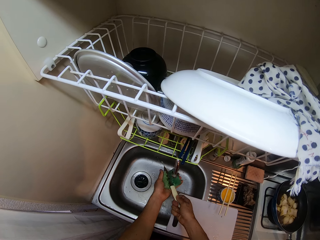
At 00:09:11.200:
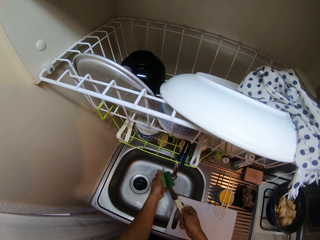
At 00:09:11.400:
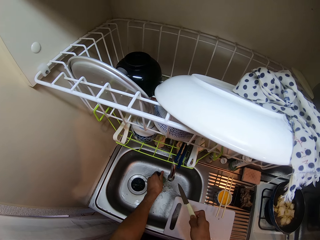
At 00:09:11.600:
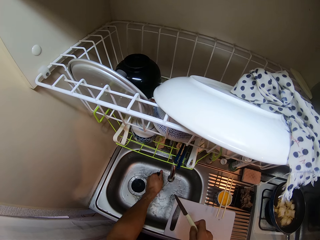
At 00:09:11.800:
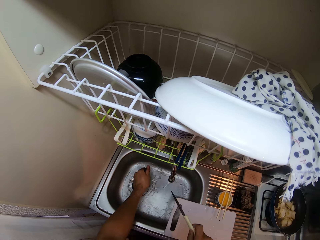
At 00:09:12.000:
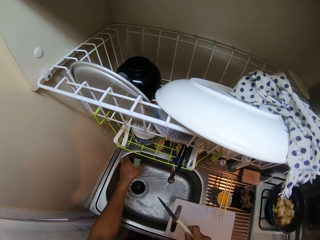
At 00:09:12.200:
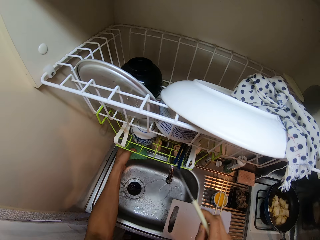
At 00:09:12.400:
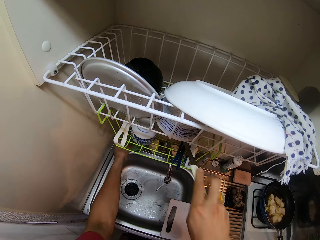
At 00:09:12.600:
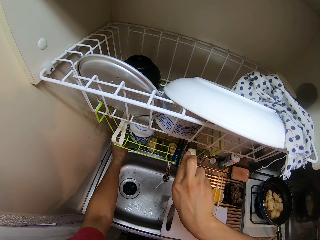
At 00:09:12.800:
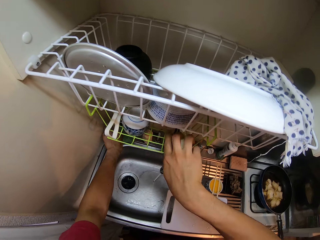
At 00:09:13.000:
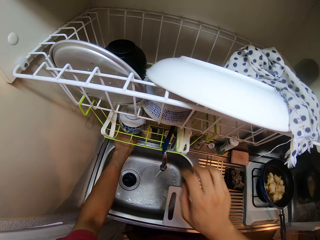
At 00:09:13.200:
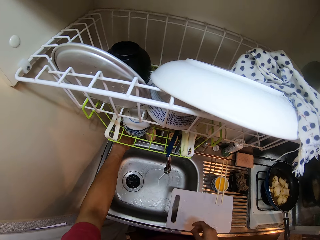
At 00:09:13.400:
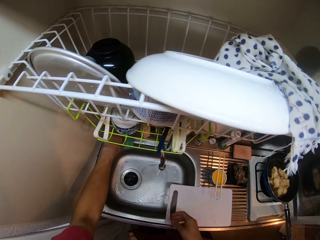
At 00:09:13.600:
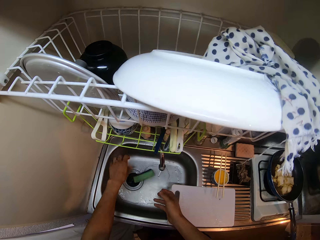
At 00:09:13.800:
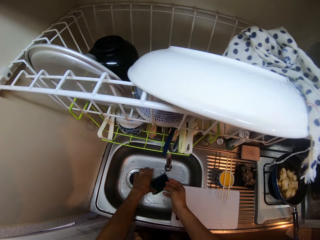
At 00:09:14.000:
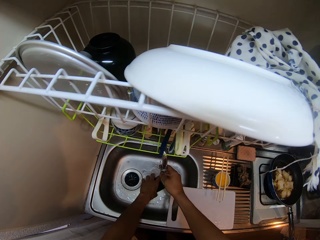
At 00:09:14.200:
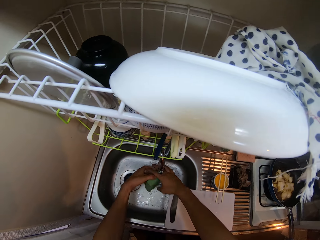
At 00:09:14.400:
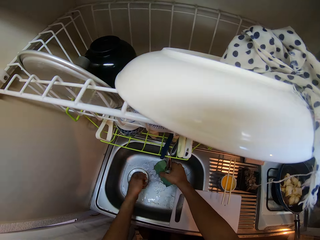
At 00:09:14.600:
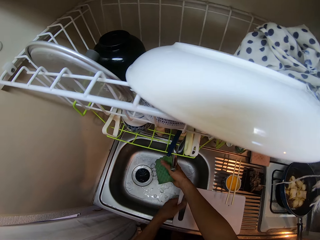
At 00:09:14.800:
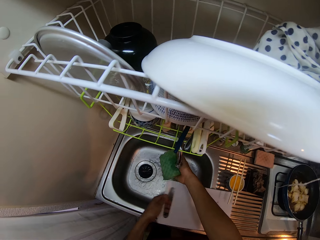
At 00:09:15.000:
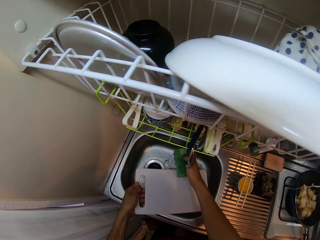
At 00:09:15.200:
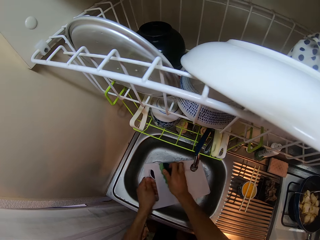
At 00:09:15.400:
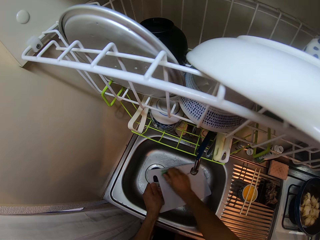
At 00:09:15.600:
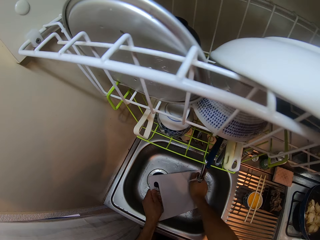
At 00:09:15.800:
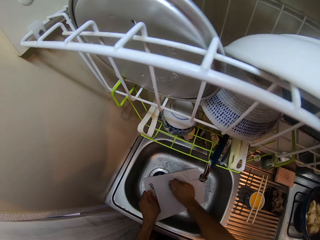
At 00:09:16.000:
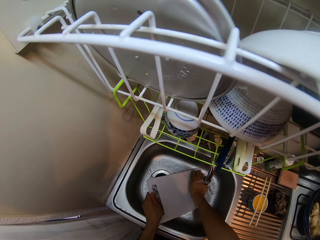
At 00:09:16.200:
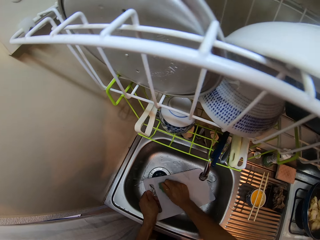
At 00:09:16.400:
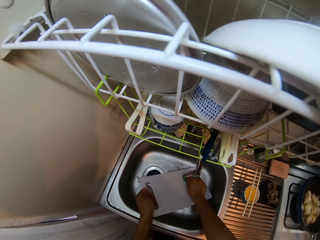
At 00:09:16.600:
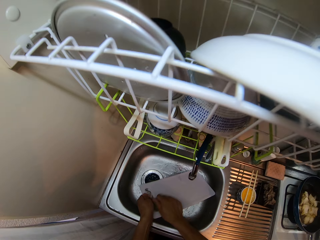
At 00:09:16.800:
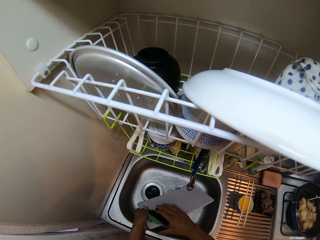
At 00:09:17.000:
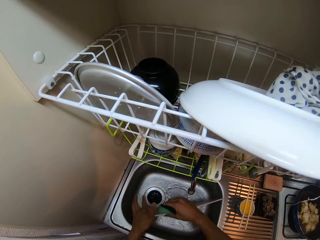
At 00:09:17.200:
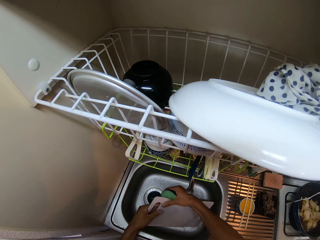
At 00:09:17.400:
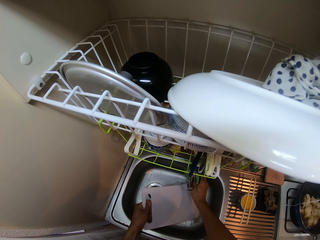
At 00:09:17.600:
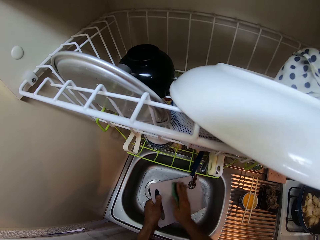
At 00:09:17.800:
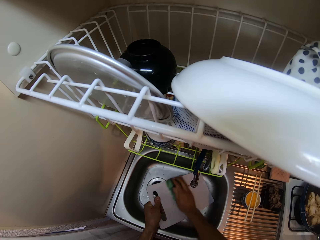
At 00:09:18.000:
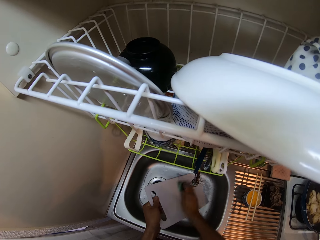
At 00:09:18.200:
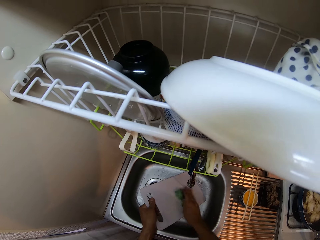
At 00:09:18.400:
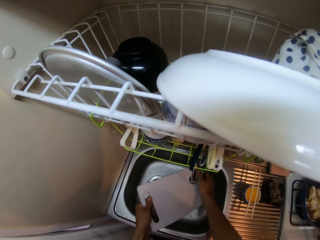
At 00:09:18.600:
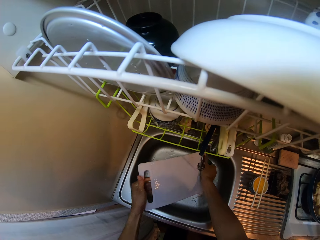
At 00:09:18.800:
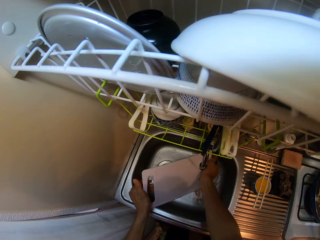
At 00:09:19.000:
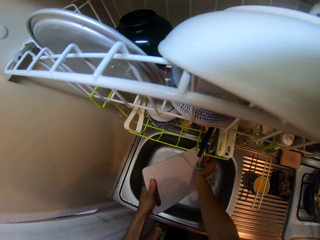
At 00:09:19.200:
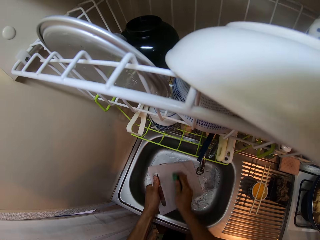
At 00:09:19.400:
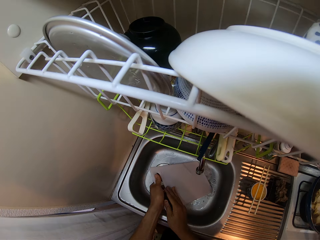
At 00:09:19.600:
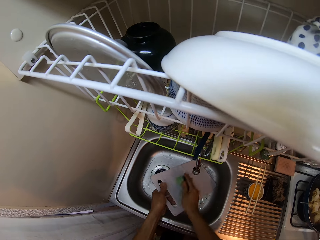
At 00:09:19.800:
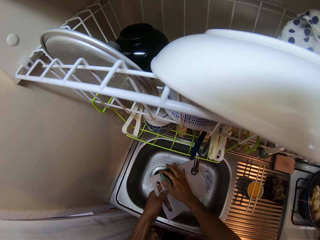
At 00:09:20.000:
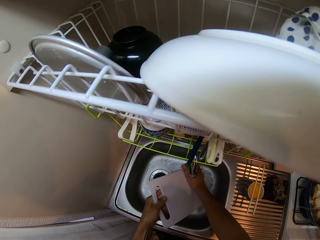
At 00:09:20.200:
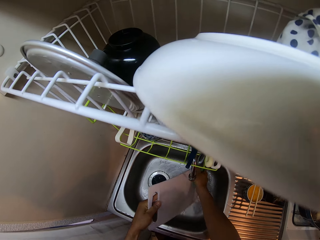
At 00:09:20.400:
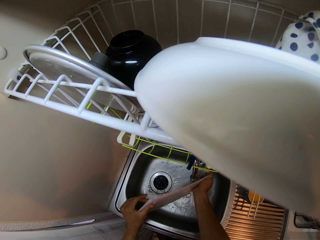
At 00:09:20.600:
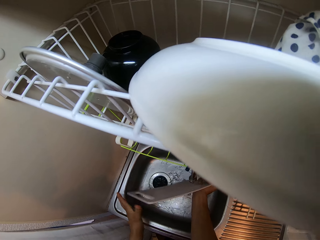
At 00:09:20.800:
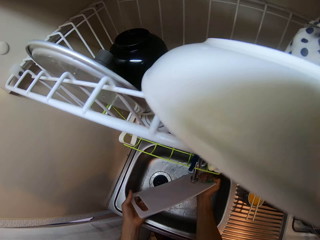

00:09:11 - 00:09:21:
The camera wearer puts the knife in his right hand in a plate rack above the sink. He passes the sponge from his left hand to his right hand. He picks up the chopping board on the sink slab with his left hand. He rinses the chopping board with the sponge. He cleans the chopping board using the scrub sponge, turns the chopping board and cleans the chopping board using the scrub sponge again.

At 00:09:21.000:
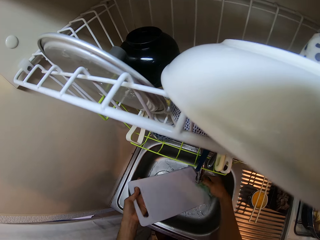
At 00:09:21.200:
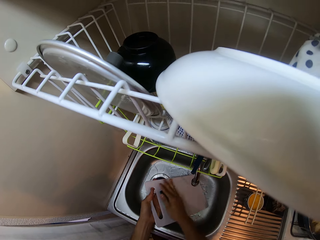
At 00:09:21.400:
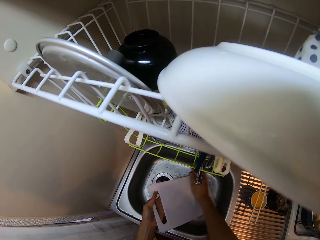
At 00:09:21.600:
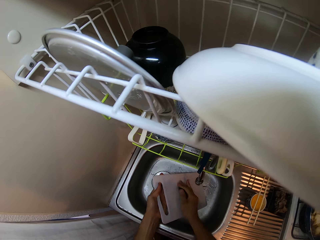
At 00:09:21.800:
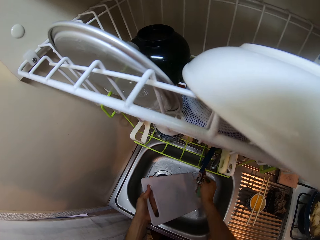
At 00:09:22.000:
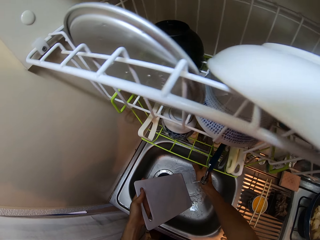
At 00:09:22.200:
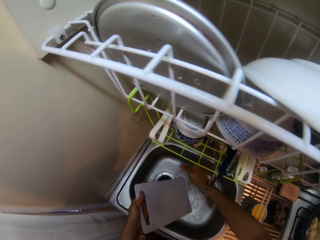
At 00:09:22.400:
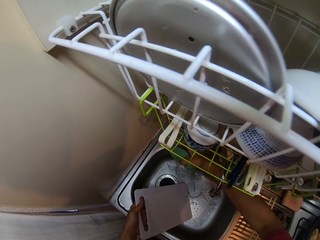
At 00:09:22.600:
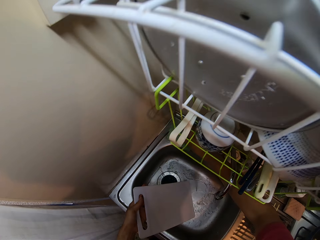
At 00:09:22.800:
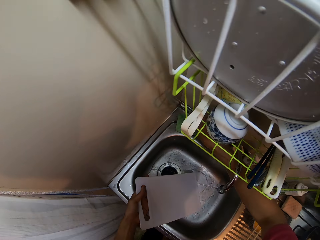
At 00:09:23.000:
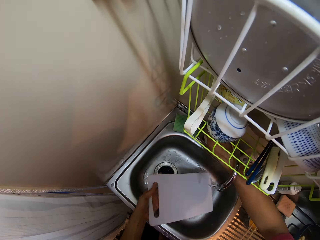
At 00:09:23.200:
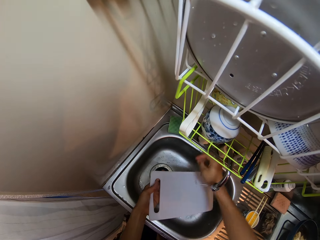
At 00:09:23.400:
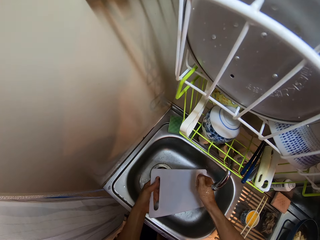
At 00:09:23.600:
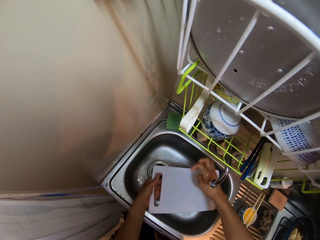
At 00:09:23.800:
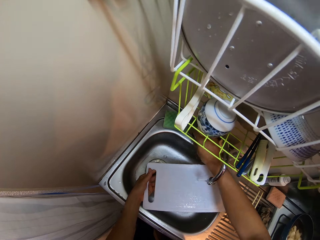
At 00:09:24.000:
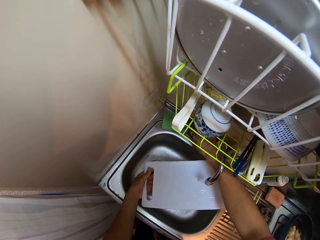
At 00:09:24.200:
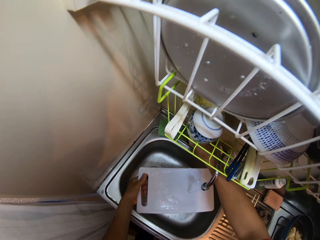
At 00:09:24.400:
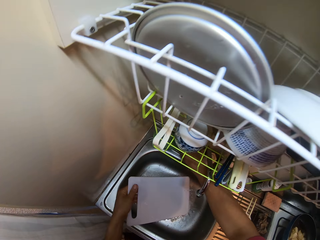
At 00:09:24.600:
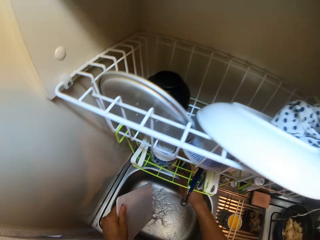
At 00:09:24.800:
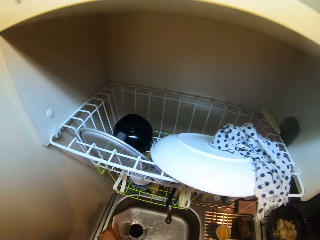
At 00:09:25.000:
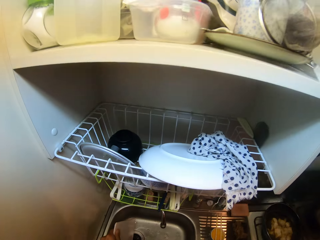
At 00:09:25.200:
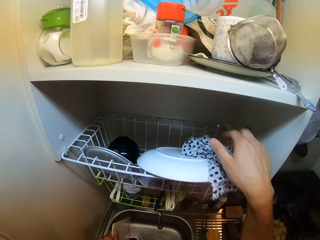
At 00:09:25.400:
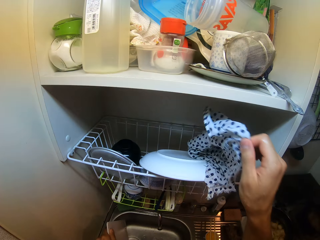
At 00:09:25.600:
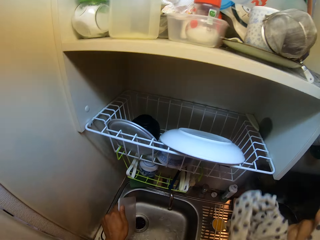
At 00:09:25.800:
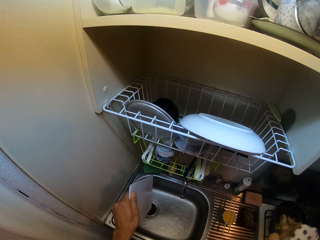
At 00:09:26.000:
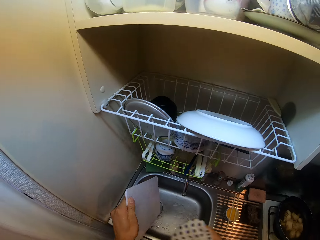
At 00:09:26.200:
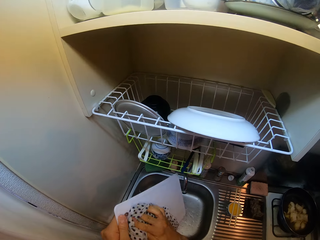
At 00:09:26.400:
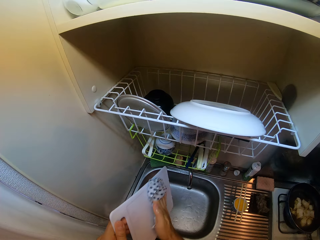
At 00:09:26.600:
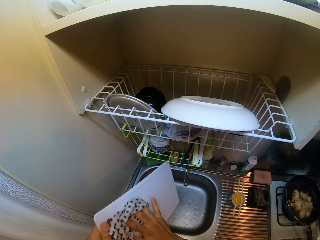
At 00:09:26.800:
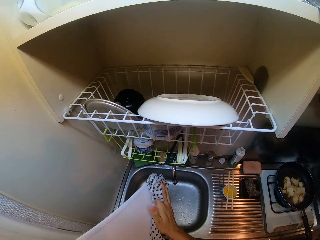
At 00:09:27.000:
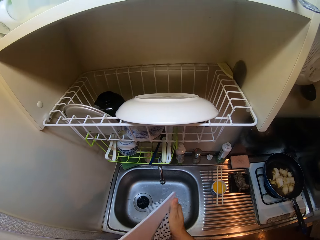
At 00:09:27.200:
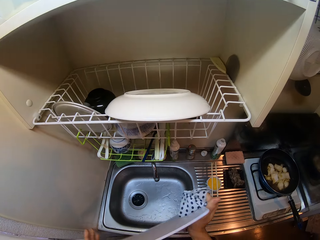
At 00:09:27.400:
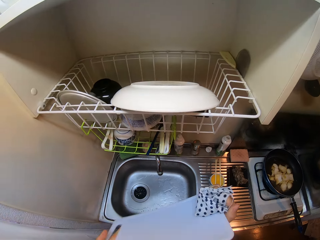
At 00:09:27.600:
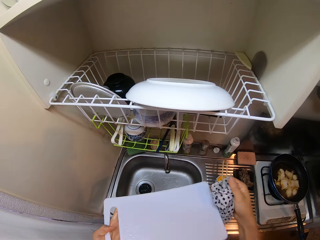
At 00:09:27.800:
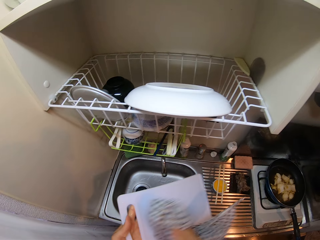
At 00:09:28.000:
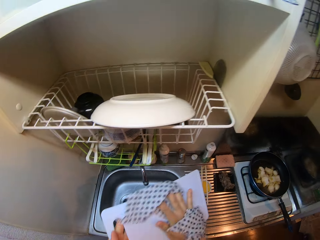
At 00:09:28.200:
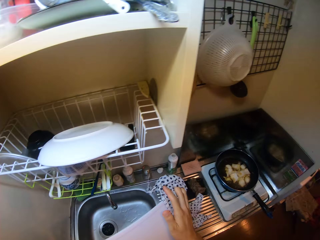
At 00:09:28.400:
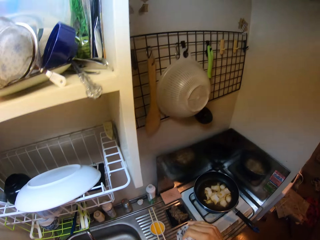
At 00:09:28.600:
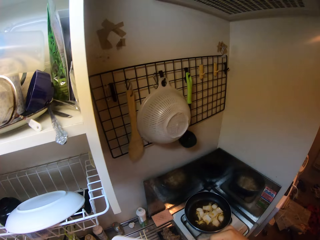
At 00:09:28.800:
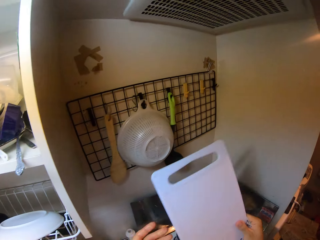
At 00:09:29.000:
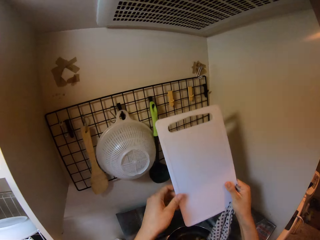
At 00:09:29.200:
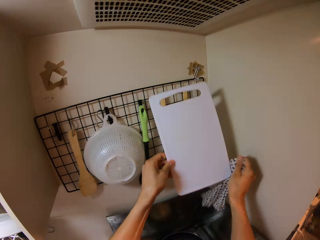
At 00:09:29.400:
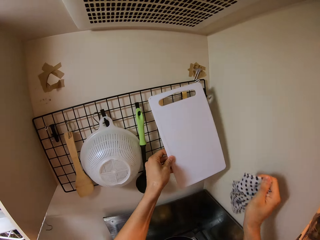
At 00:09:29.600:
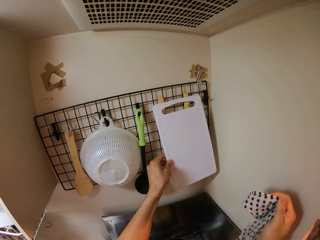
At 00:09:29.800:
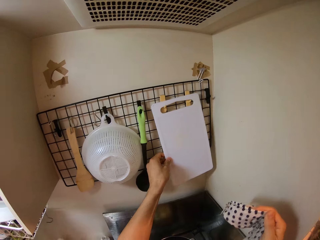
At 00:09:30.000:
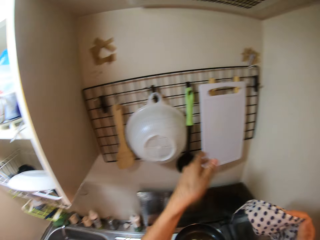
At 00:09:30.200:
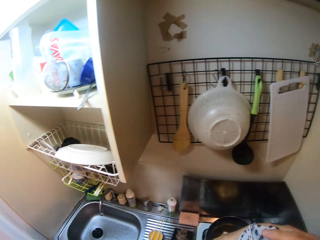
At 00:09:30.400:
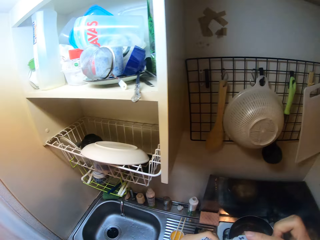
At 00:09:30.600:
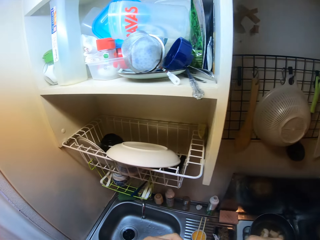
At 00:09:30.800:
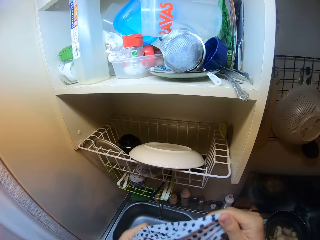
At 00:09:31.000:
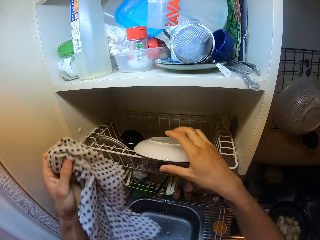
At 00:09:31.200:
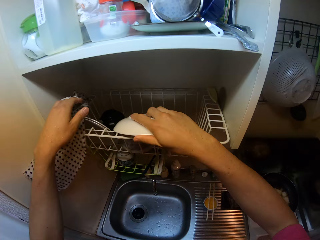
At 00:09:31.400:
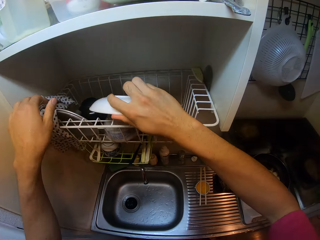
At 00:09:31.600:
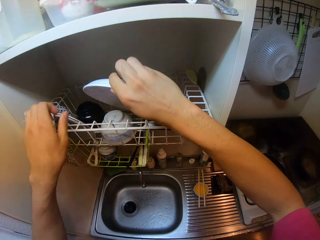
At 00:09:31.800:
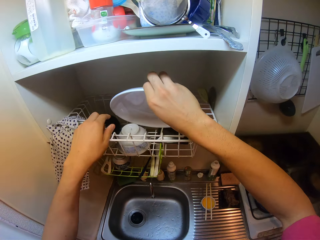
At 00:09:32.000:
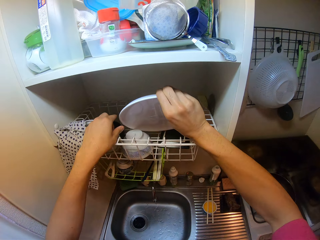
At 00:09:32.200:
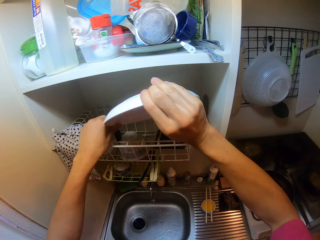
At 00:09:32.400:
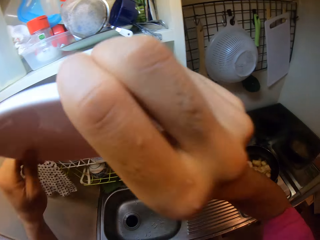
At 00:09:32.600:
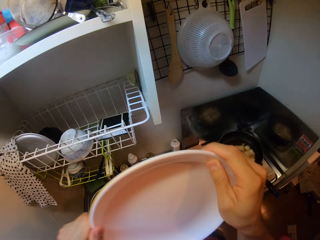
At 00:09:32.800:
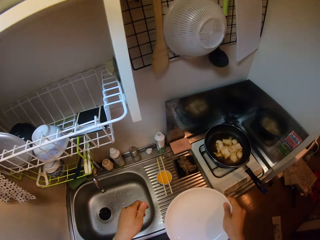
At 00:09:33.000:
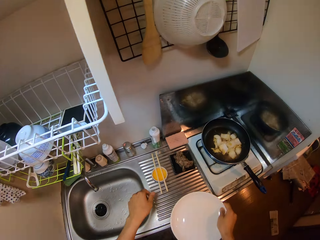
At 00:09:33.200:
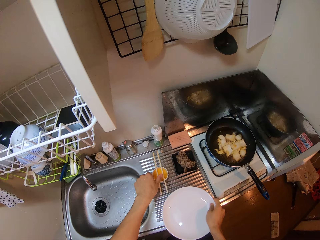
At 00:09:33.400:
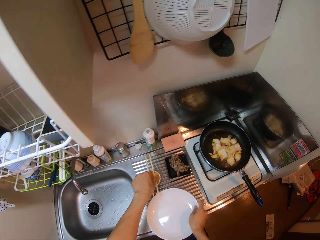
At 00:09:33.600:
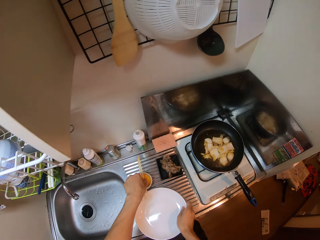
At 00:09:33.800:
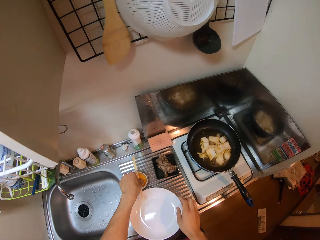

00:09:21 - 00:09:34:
The camera wearer puts down the scrub sponge. They pick up a napkin from the cutlery rack. They clean the chopping board with the napkin. They turn the chopping board and wipe the chopping board. They hang the chopping board on the cutlery rack. They drop the napkin on the cutlery rack. They pick up a plate from the cutlery rack.
